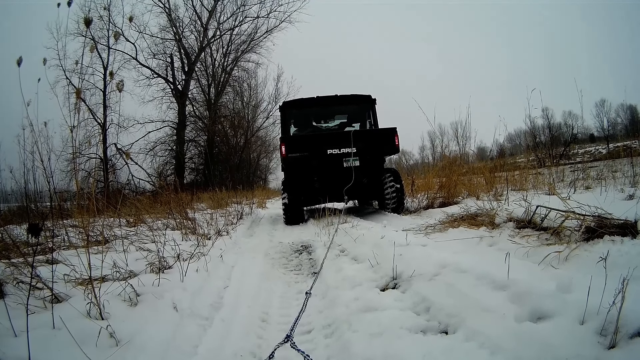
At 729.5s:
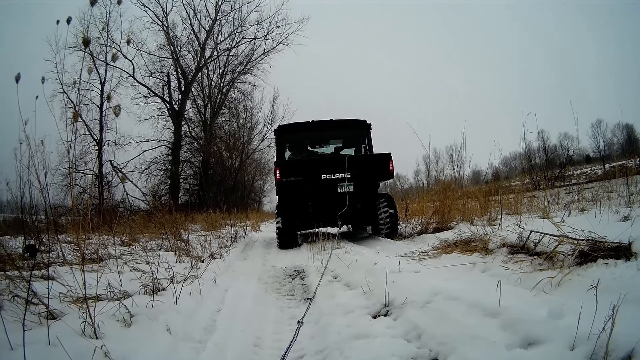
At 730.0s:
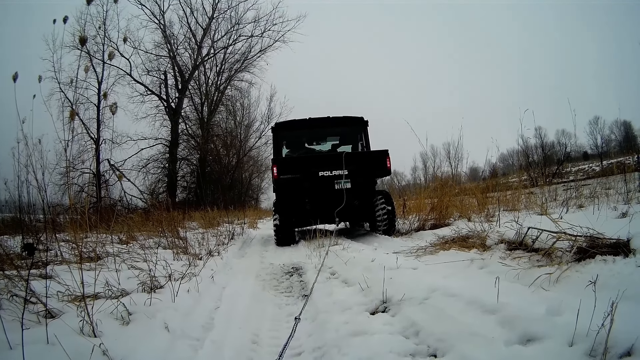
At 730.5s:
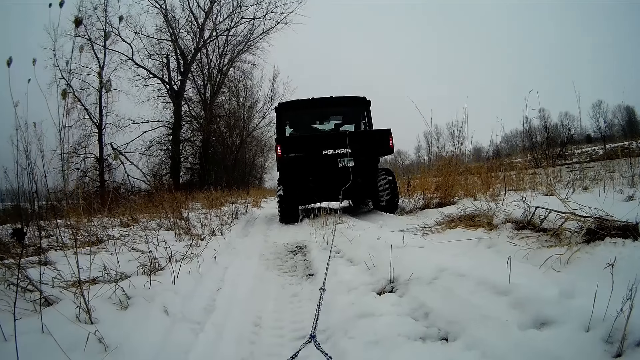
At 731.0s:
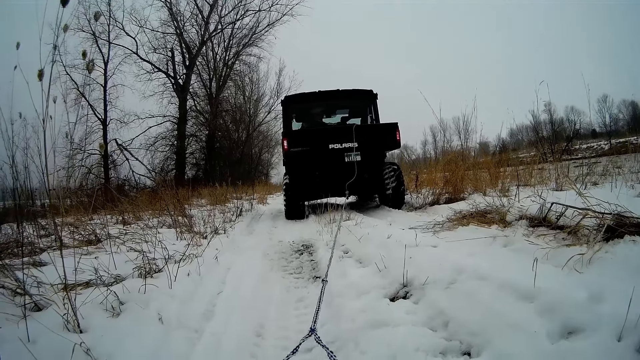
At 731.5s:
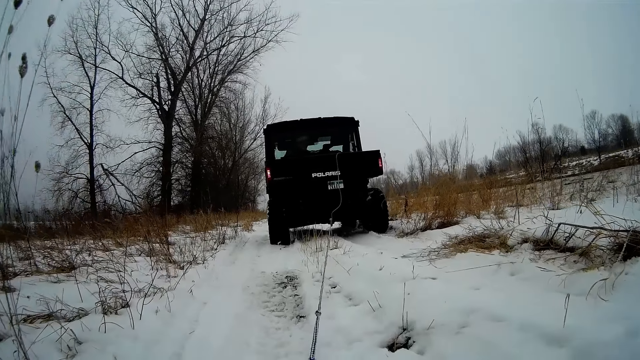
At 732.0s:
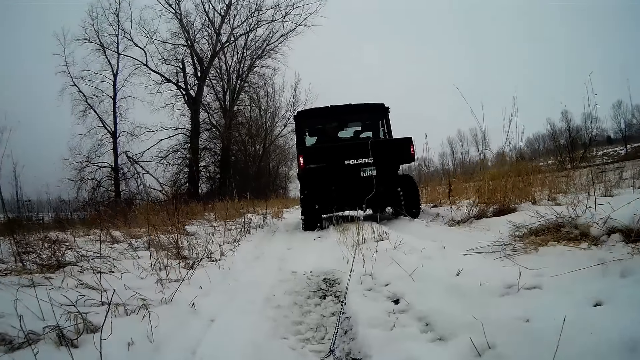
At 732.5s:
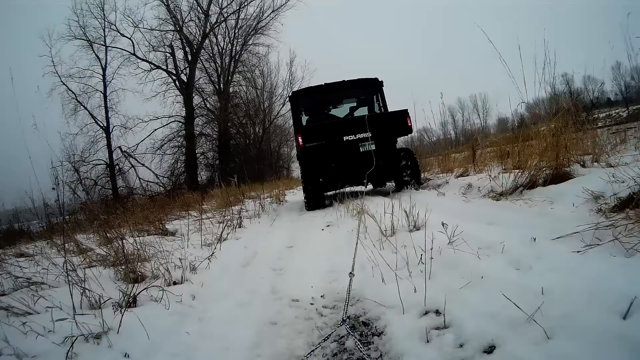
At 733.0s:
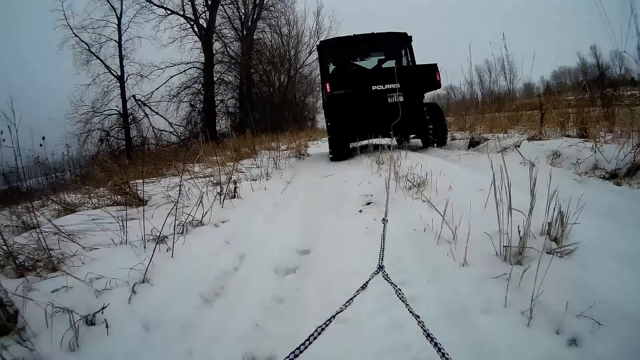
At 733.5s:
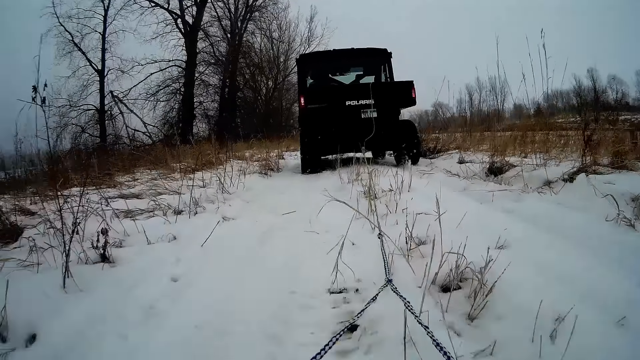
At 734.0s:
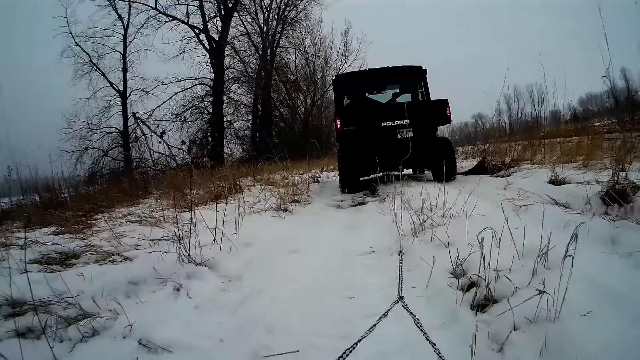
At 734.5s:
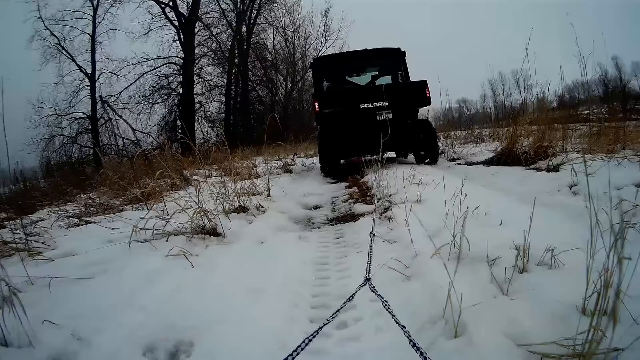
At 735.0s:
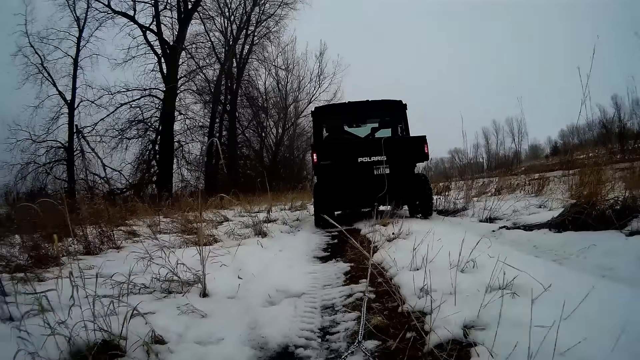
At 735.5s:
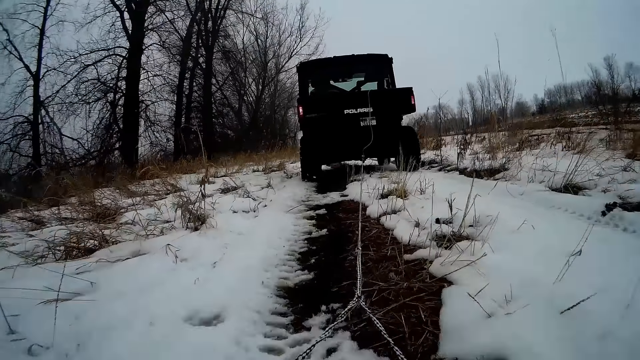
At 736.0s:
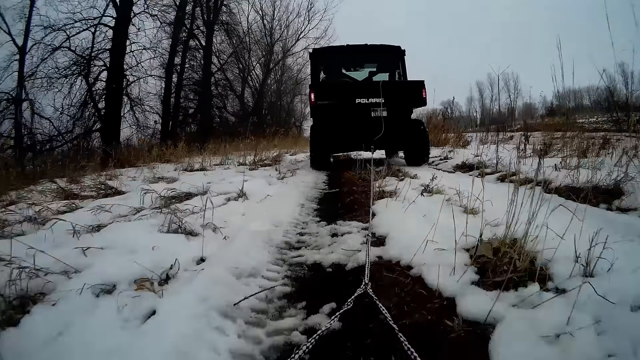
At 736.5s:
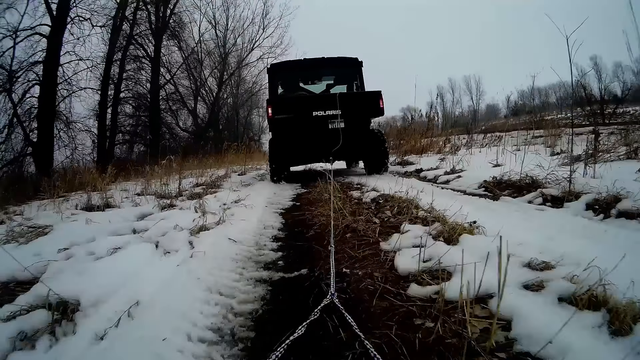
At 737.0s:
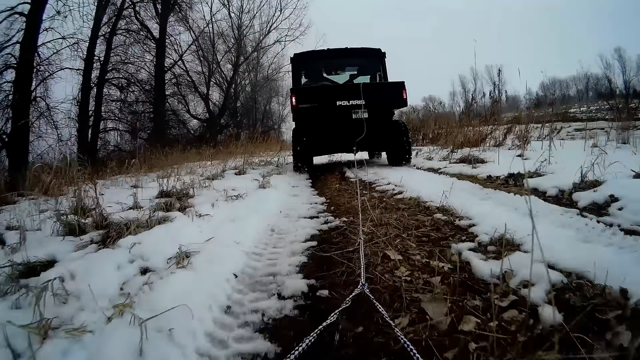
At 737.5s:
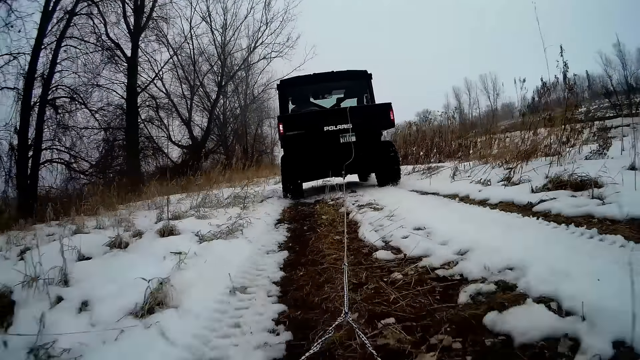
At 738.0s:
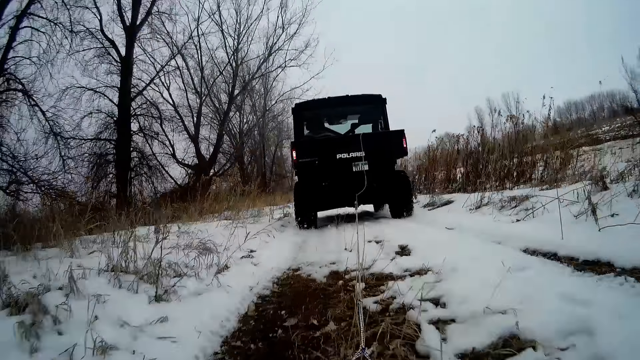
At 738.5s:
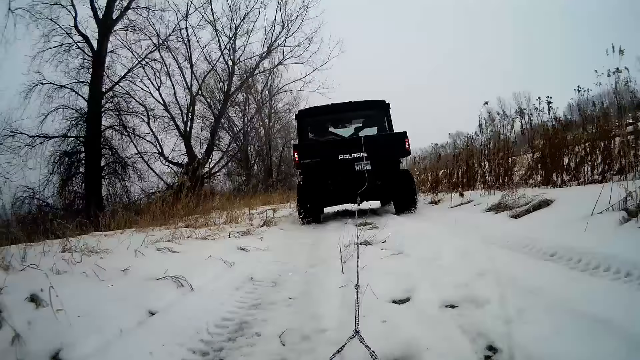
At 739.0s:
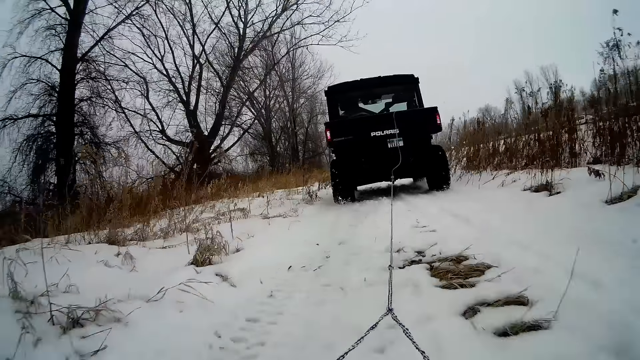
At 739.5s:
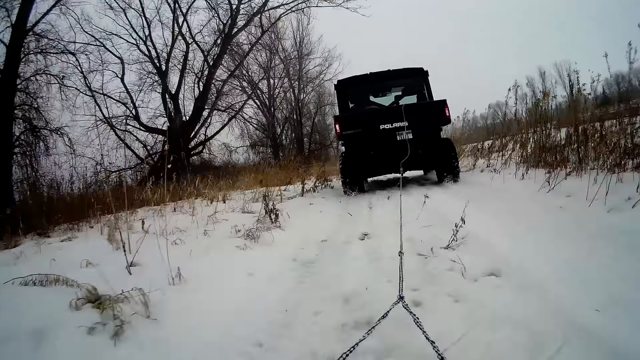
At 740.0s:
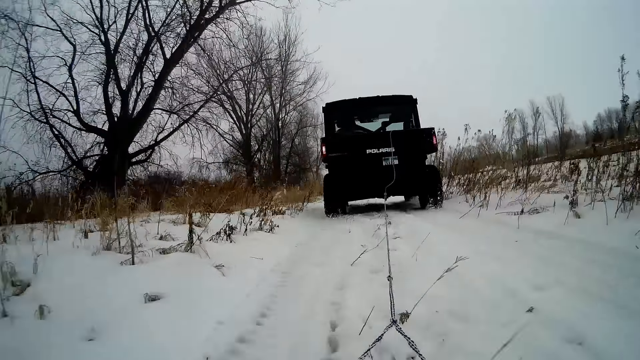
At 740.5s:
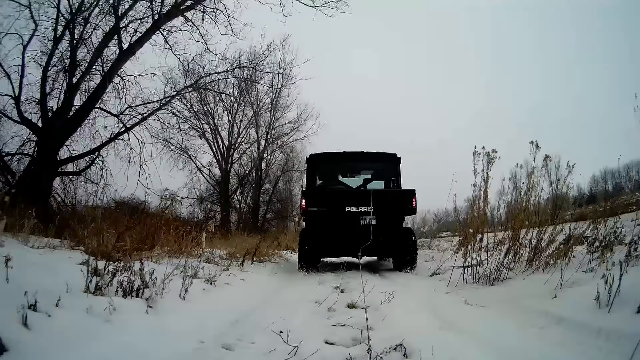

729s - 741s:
The man drives the truck. The man pulls the snow boat.

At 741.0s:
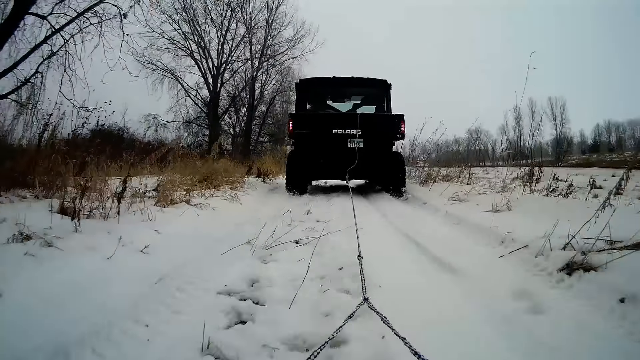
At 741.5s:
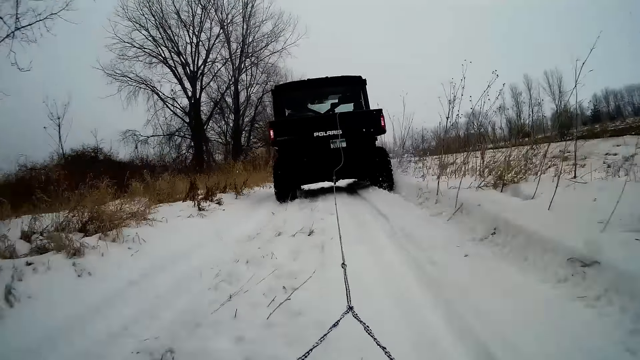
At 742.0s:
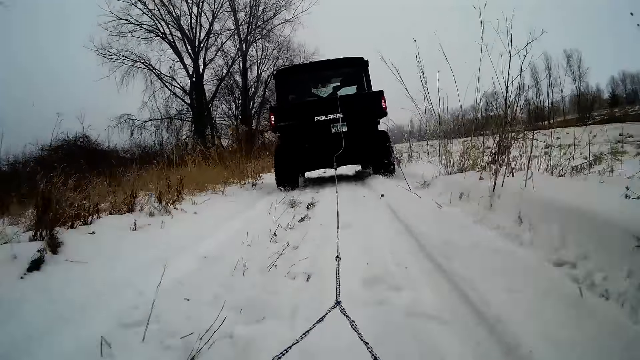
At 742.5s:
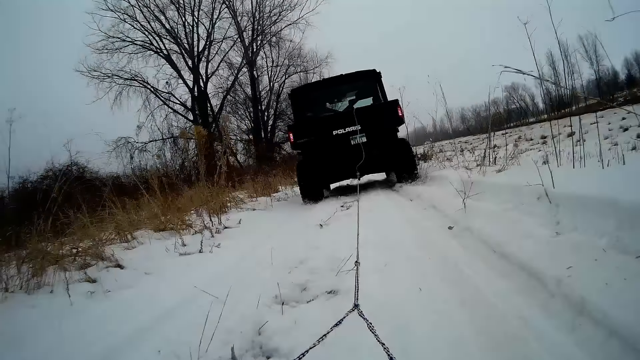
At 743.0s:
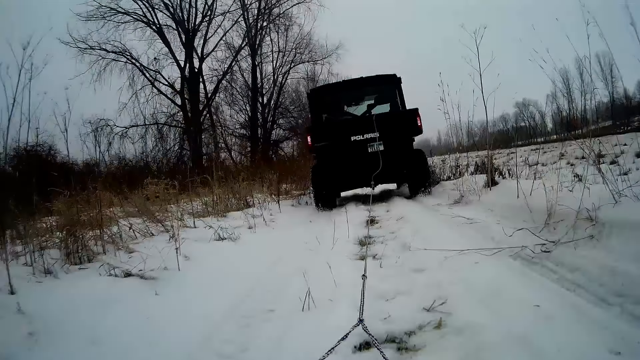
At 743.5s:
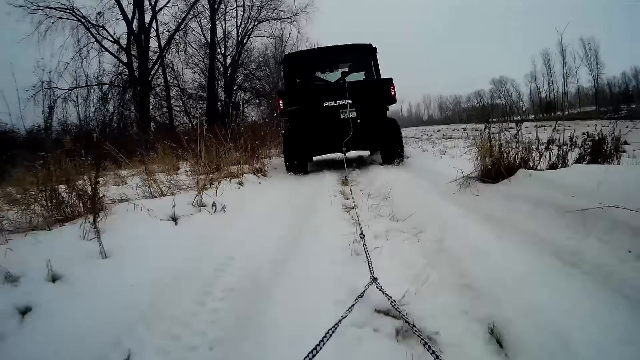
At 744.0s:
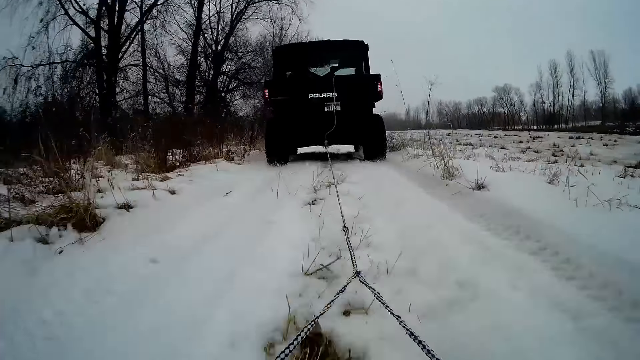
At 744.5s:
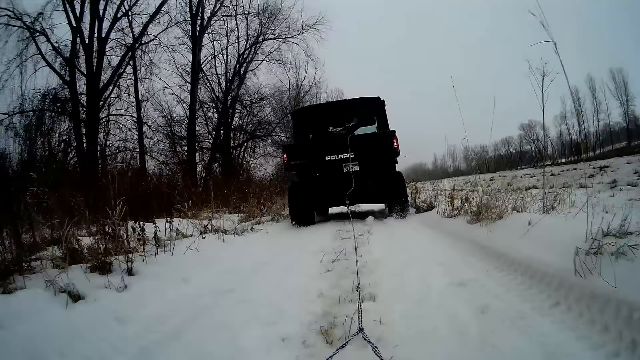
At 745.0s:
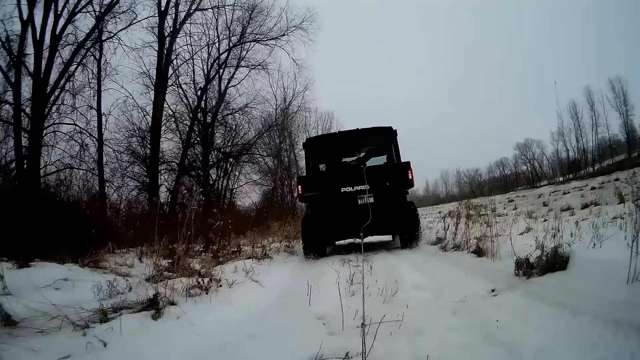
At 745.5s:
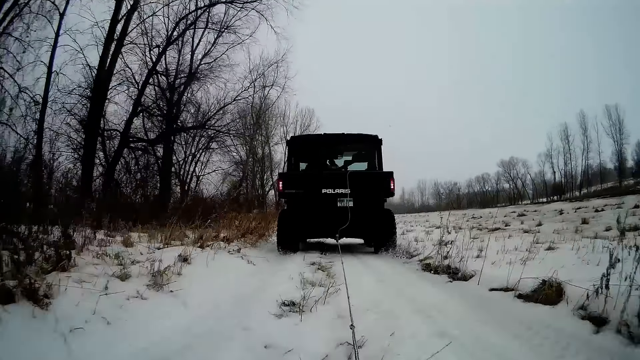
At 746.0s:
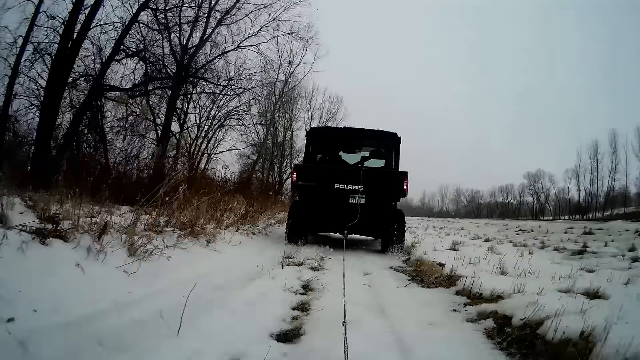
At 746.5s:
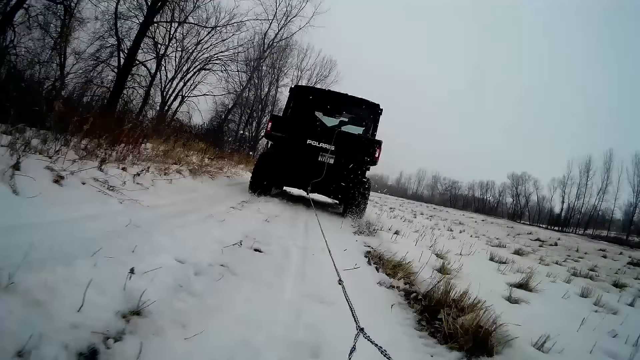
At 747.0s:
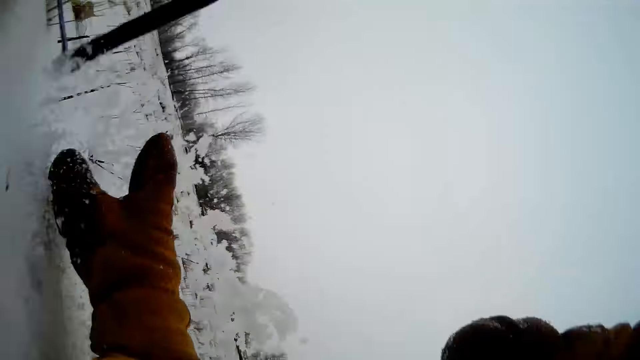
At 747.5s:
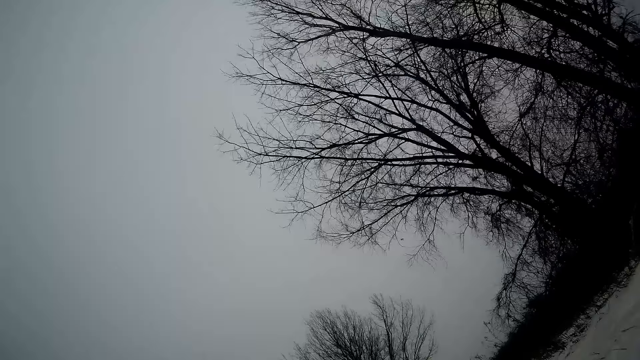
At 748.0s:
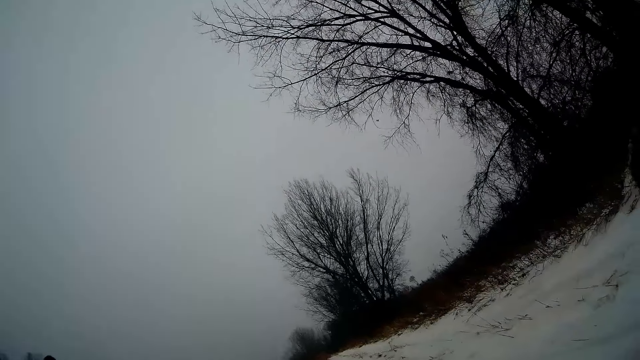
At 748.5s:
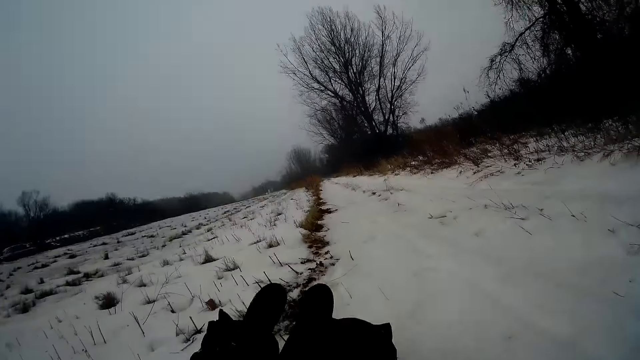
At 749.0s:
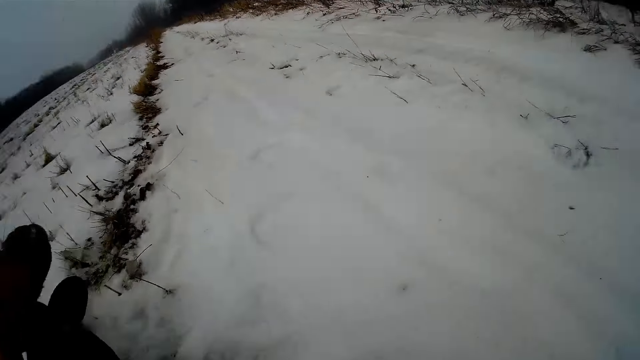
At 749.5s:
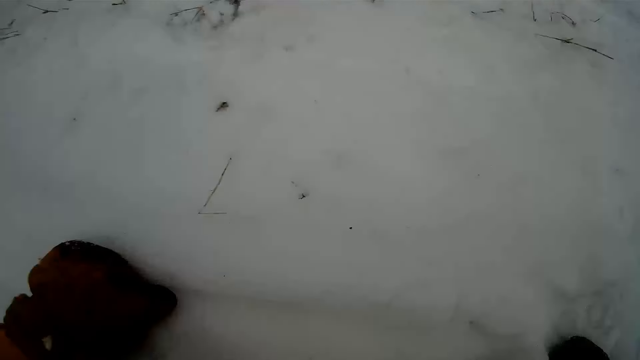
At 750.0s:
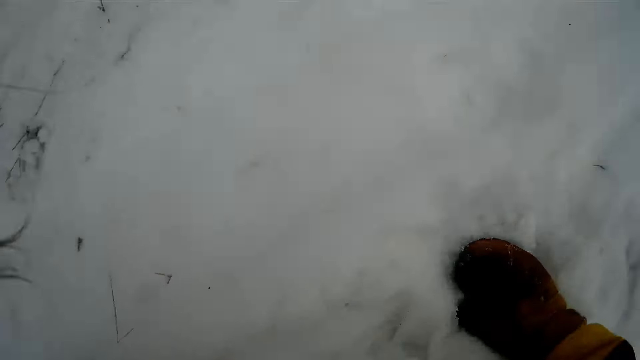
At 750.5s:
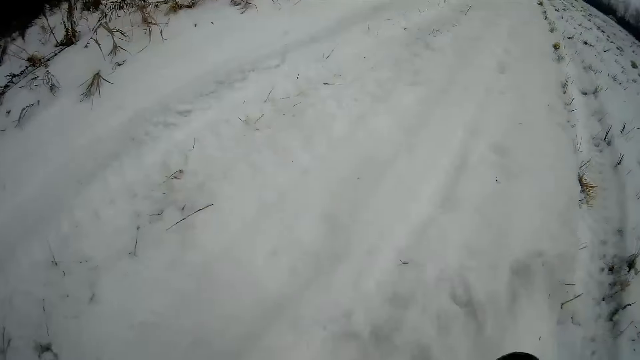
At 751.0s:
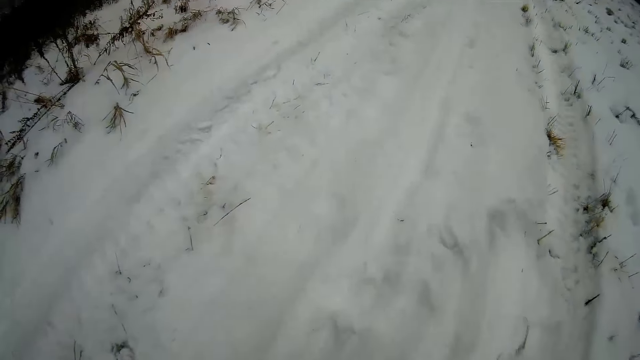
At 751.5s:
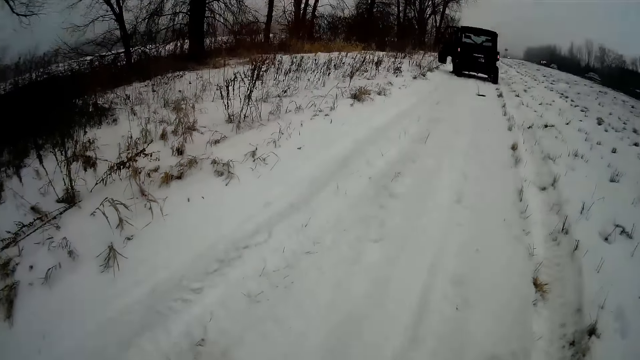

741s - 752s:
The camera wearer falls off the snow boat to the ground. He gets up from the ground. He adjusts the camera on his head with both hands.
